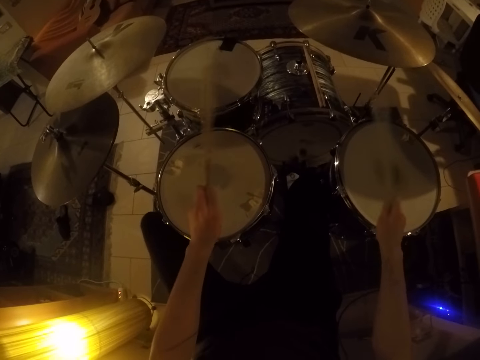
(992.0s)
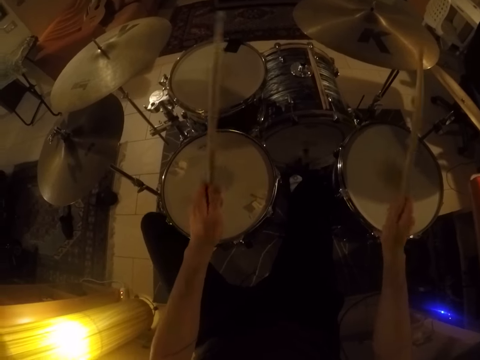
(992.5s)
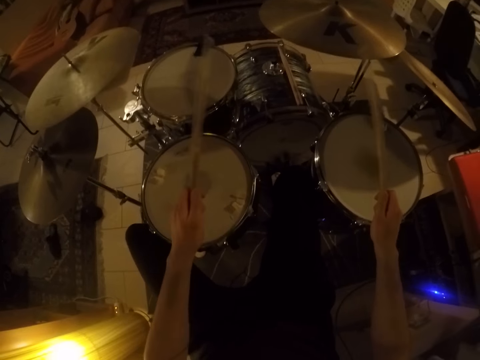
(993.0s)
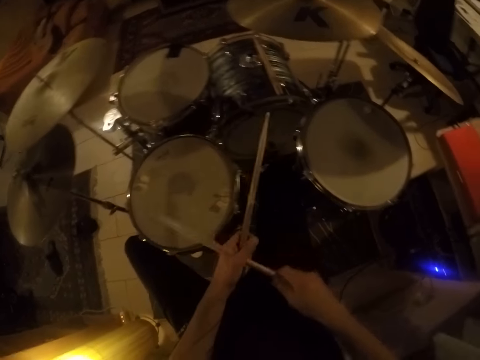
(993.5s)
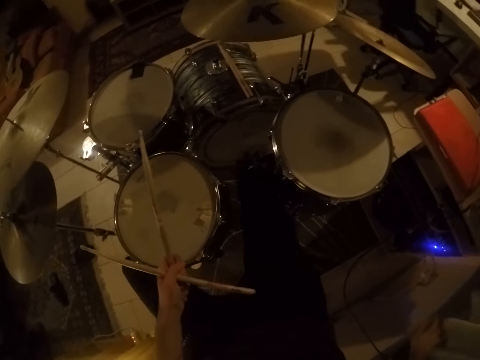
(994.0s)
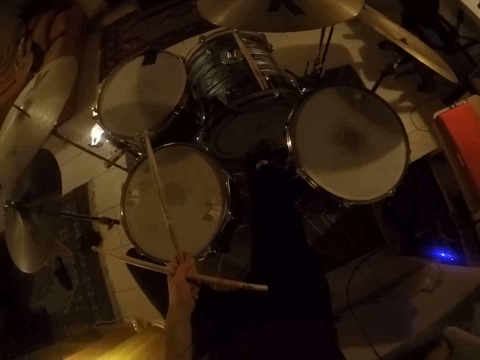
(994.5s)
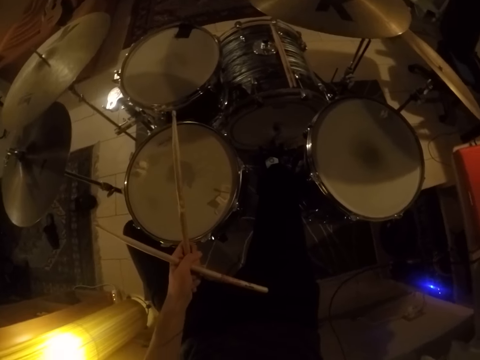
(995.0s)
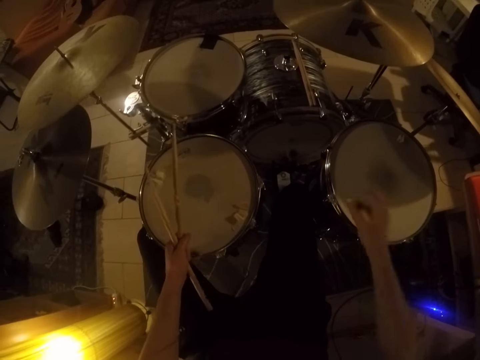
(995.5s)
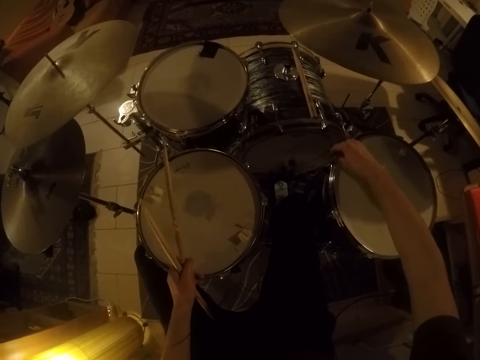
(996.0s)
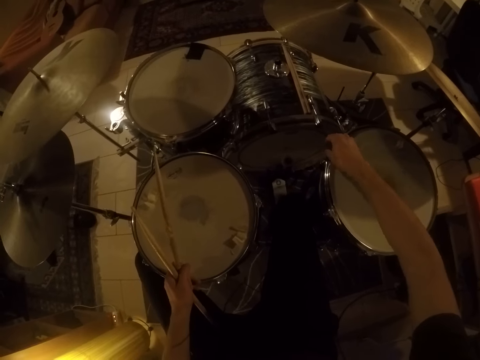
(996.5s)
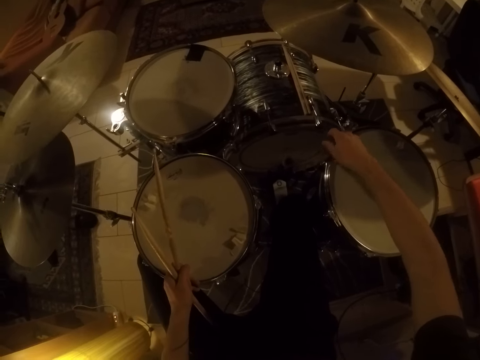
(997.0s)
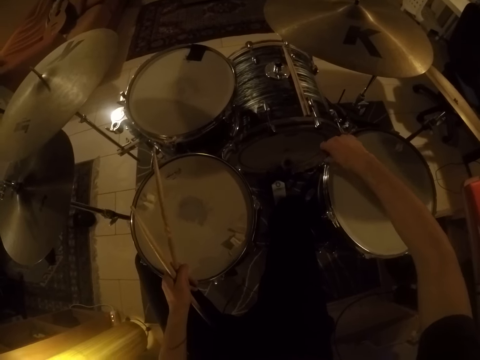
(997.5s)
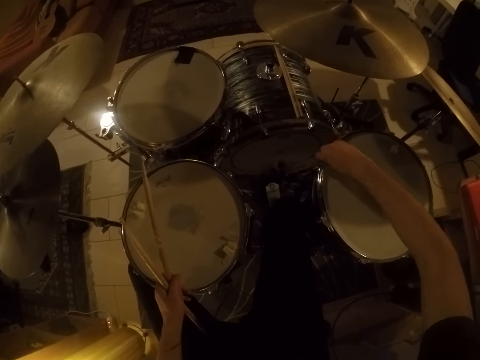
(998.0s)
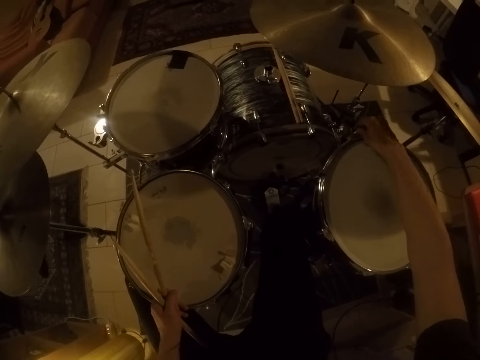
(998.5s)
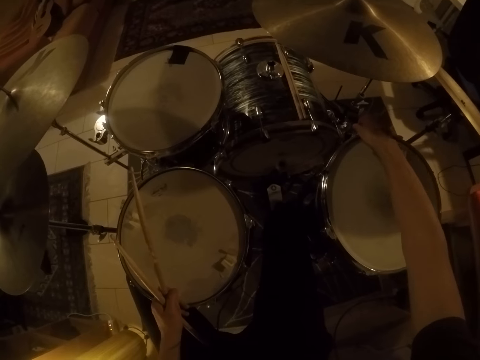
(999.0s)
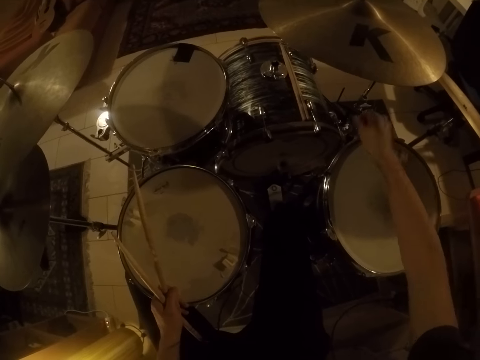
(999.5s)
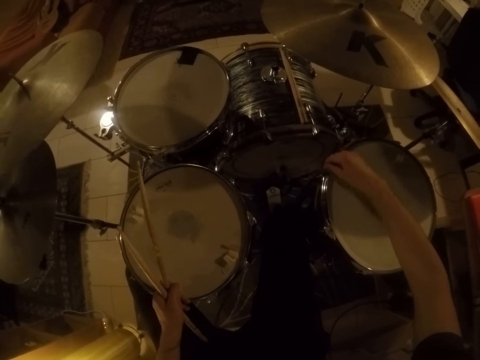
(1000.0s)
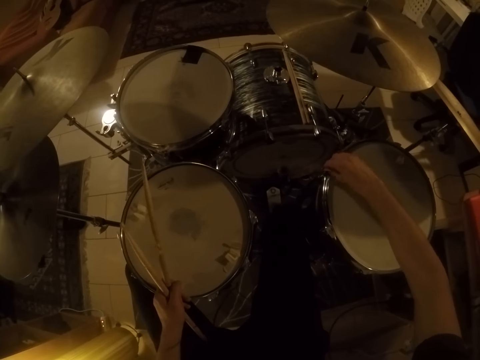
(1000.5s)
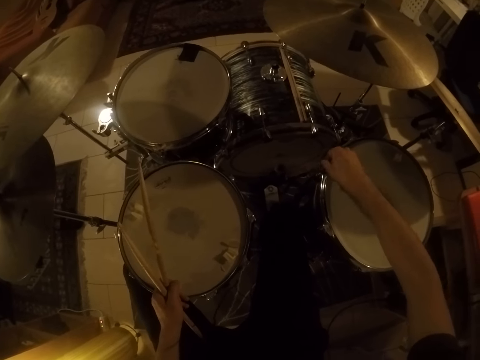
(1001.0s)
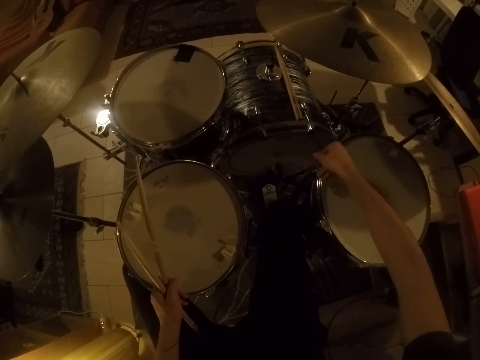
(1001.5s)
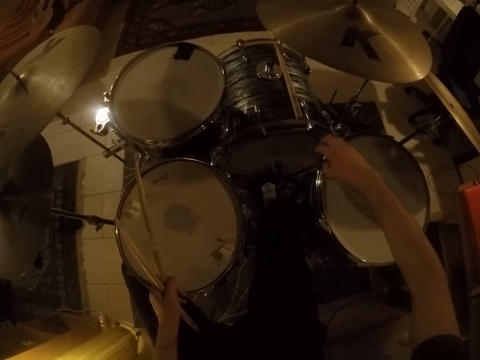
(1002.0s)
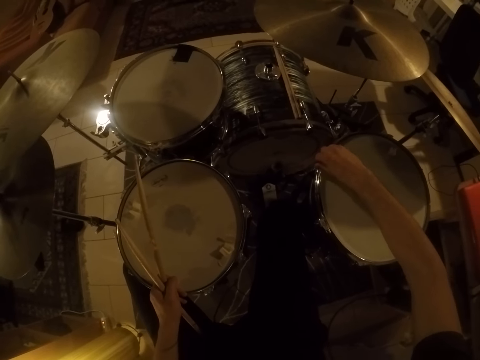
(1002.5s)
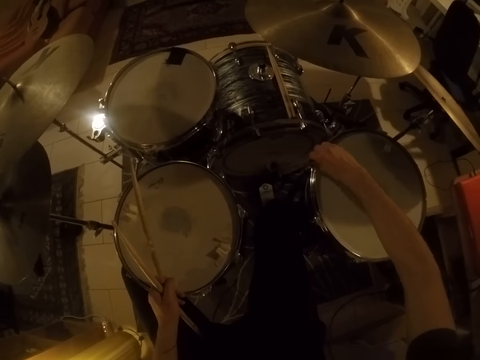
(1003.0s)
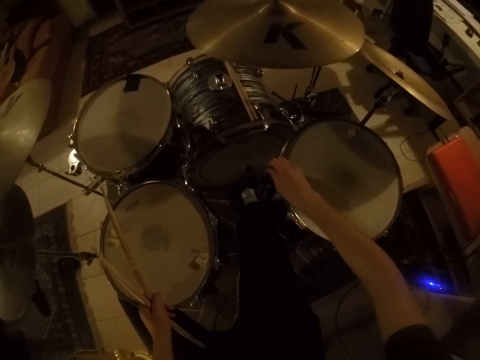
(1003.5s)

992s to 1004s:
The camera wearer passes the drumstick in his right hand to his left hand. He puts his hand in the box. He picks a drum key from a window sill with his right hand. He moves something. He tightens the hoop of a floor tom with the drum key in his right hand. He puts something on the drum. He moves his hand and adjusts something on the drum. He moves his hand and adjusts something on the drum.

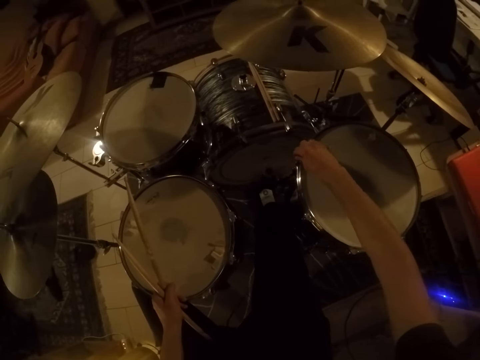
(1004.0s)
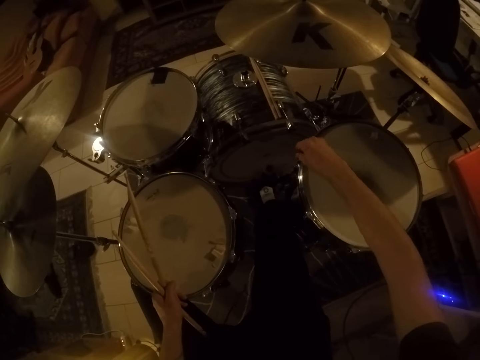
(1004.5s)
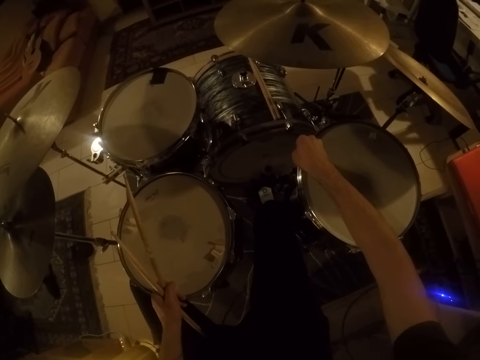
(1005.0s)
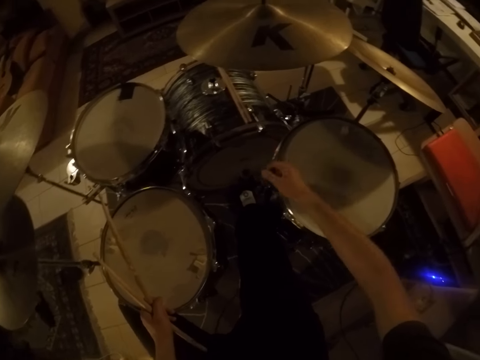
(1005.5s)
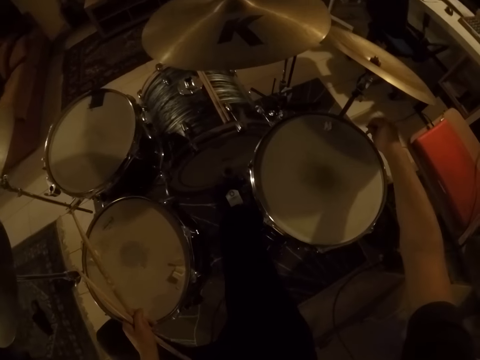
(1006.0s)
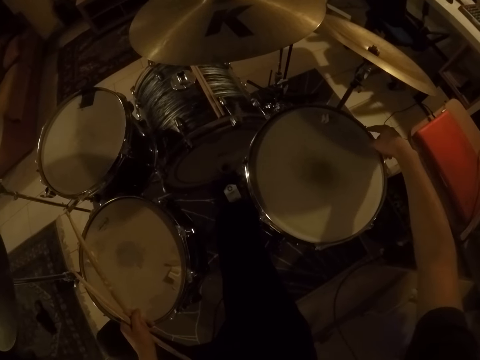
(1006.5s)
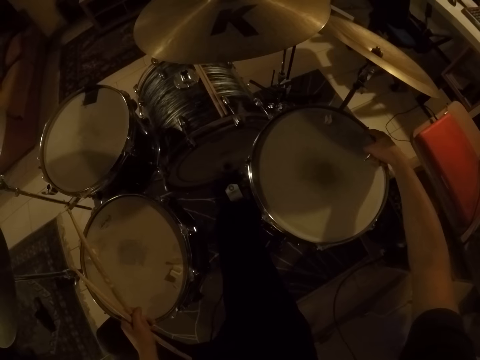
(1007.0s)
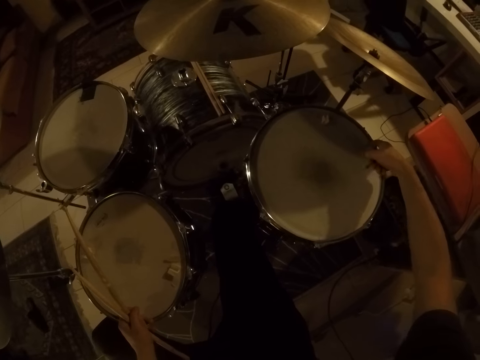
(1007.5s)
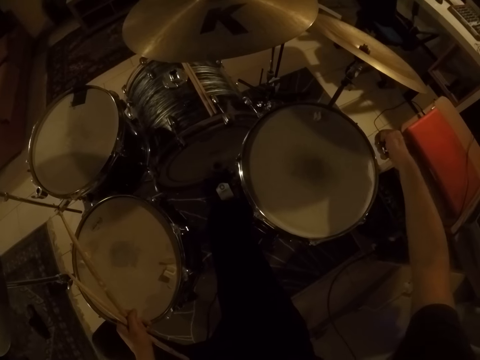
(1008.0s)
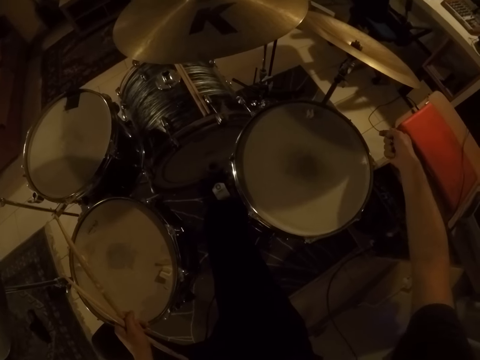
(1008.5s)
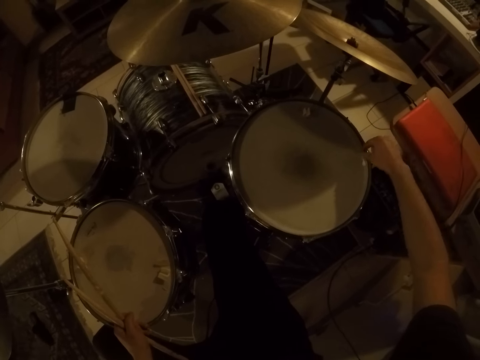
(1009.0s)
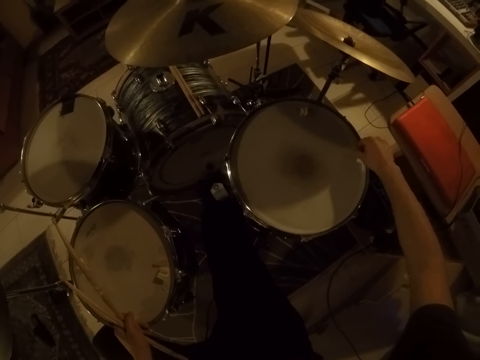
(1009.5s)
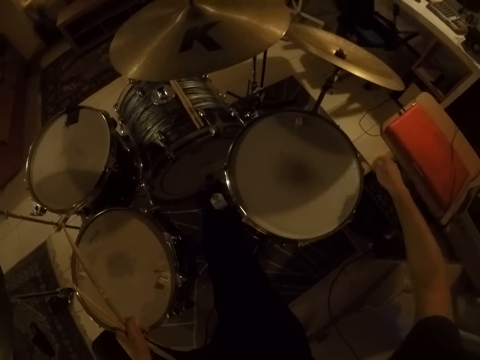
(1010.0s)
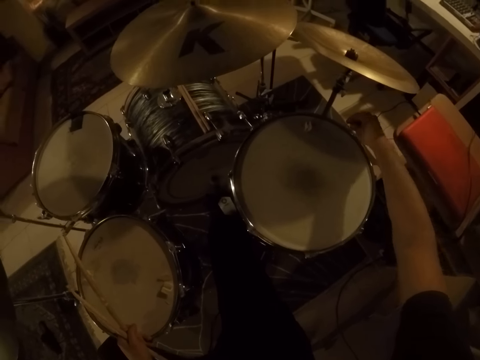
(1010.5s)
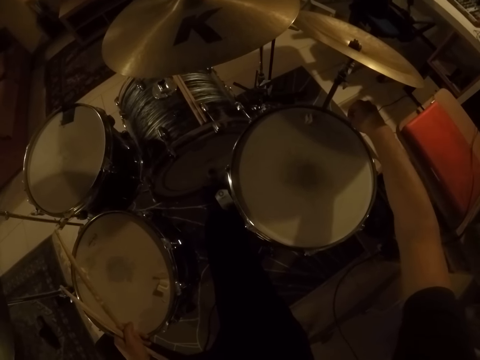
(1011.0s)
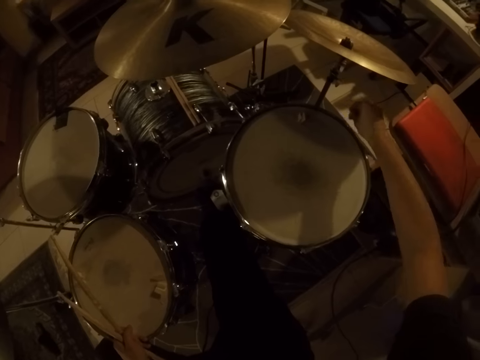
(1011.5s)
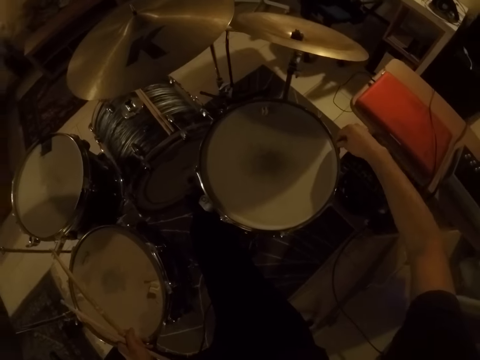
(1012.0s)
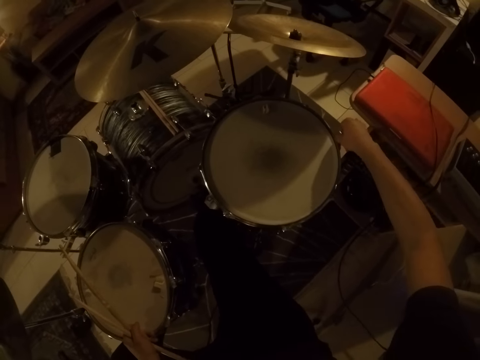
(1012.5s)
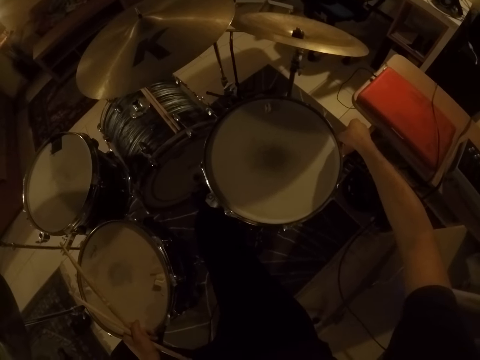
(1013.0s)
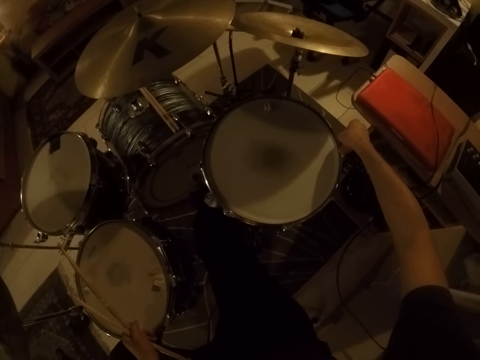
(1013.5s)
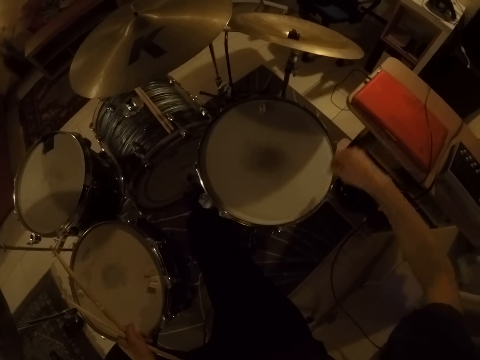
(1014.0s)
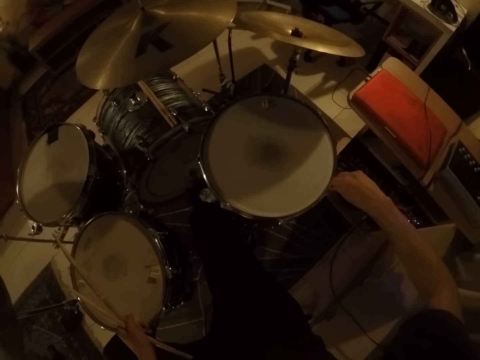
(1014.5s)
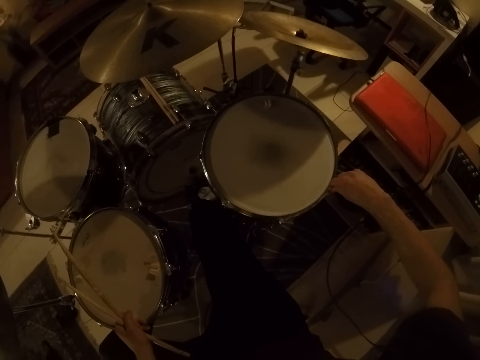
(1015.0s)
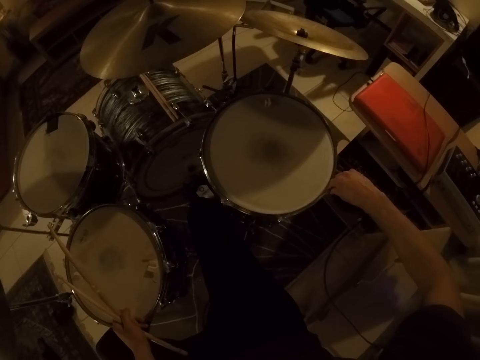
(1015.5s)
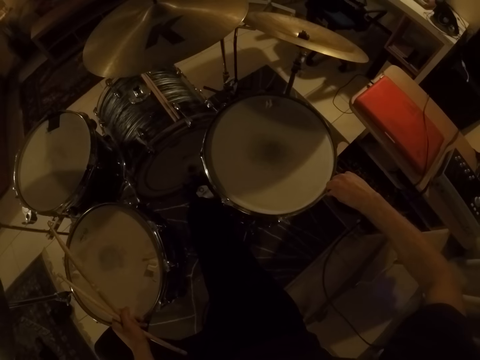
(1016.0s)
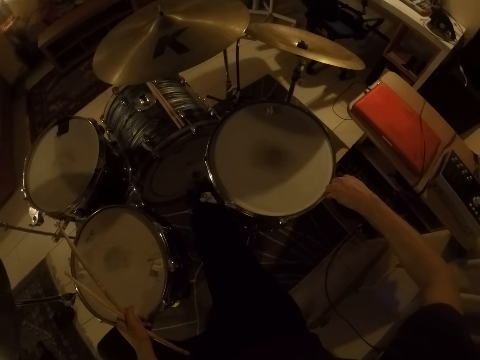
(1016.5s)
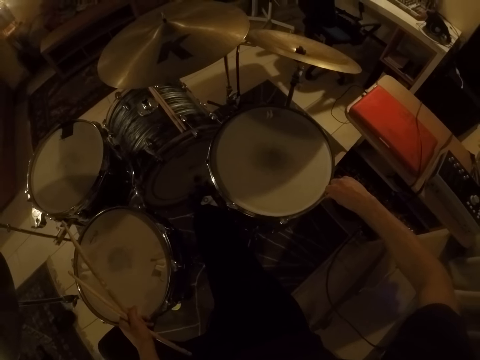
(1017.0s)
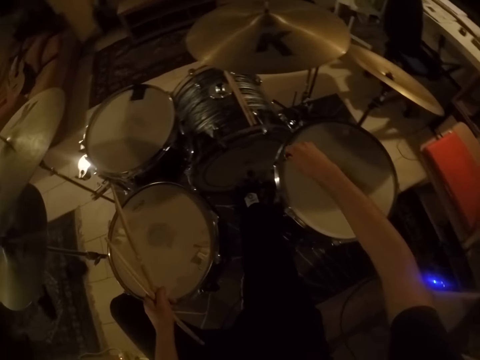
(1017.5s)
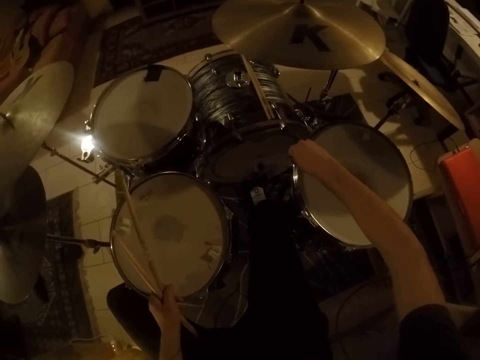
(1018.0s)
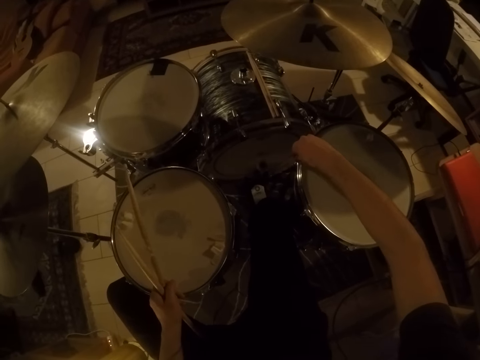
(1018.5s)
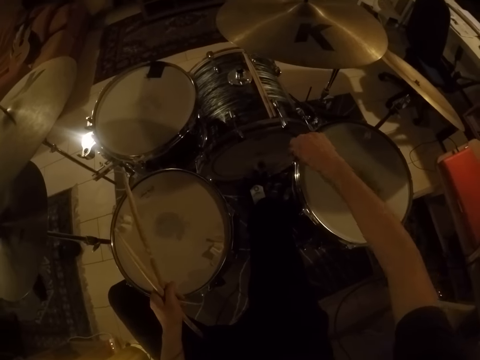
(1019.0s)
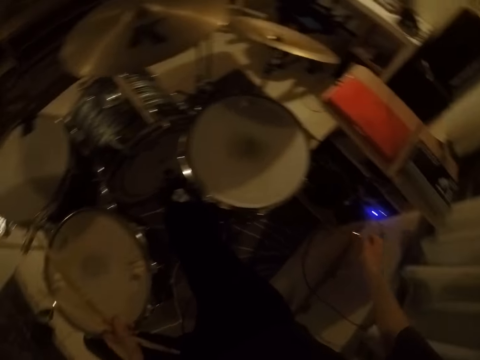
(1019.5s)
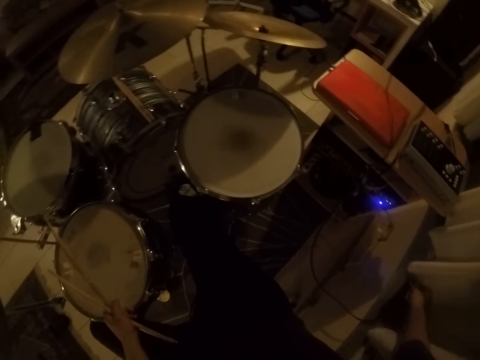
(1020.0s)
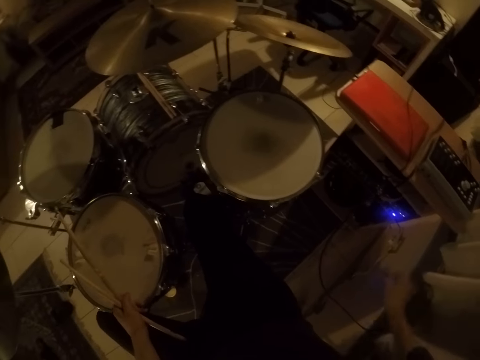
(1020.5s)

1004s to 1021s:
The camera wearer moves his hand. He cleans the hoop of the floor tom with the finger of his right hand. He touches the drum. He moves his hand and touches the drum. He moves his hand. He tightens the hoop of the floor tom with the drum key in his right hand. He moves his hand and adjusts something on the drum. He moves his hand and adjusts something on the drum. He moves his hand and adjusts something on the drum. He moves his hand. He drops the drum key in his right hand on the window sill.
